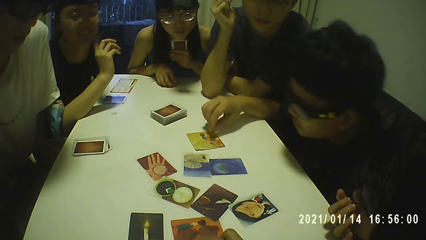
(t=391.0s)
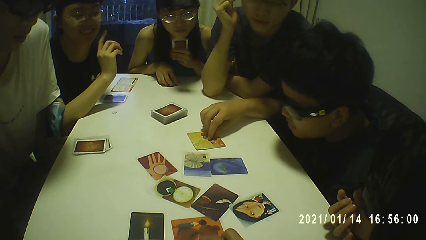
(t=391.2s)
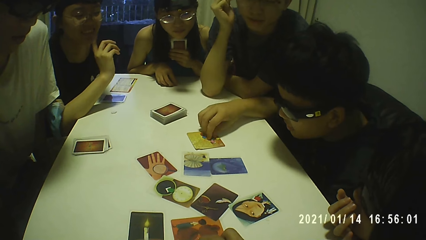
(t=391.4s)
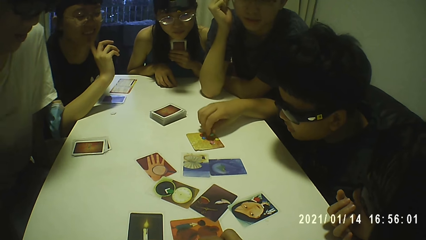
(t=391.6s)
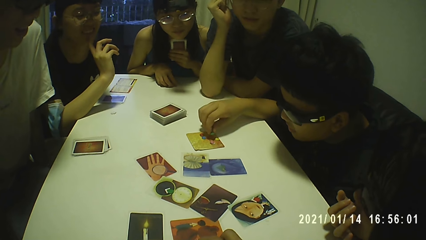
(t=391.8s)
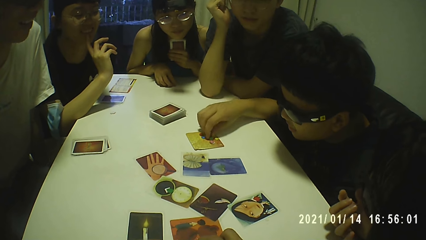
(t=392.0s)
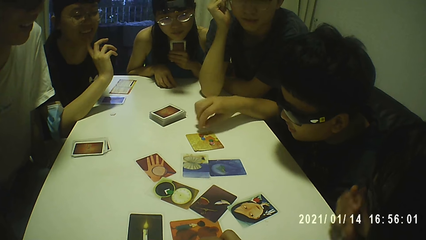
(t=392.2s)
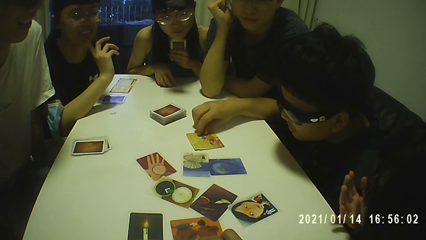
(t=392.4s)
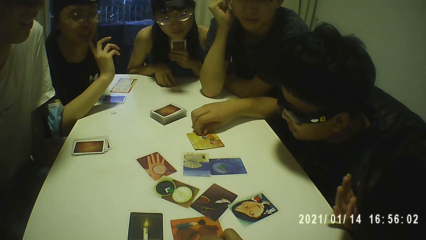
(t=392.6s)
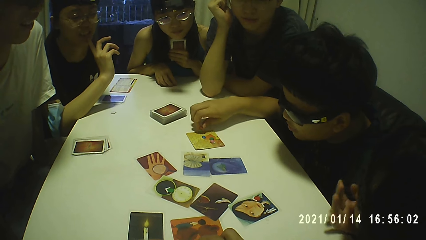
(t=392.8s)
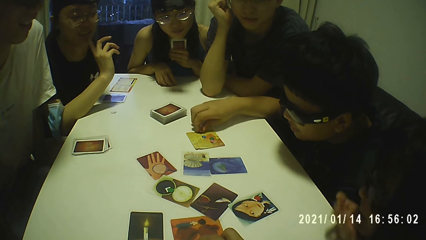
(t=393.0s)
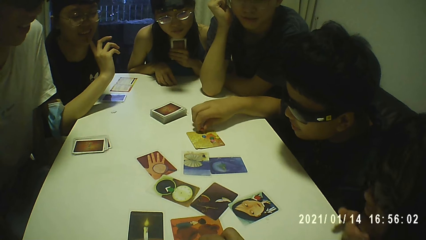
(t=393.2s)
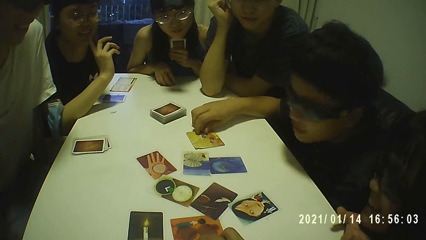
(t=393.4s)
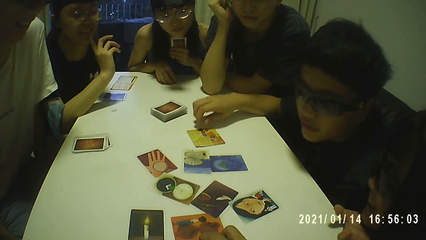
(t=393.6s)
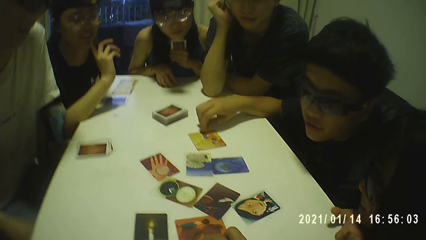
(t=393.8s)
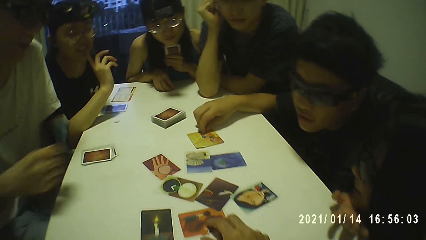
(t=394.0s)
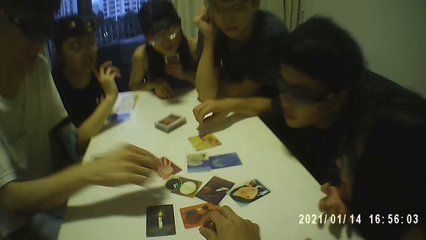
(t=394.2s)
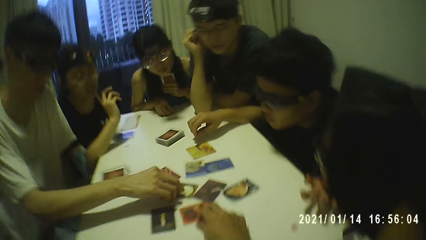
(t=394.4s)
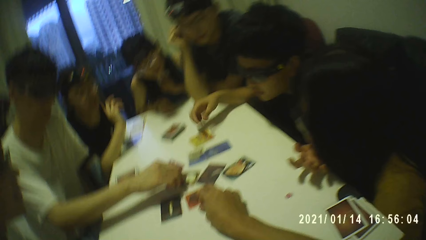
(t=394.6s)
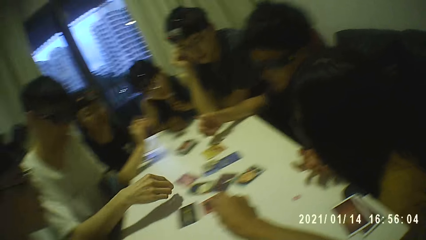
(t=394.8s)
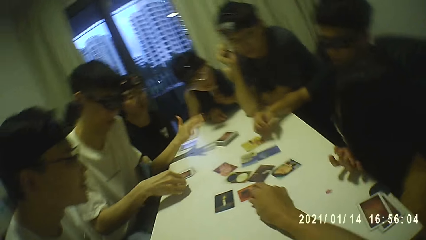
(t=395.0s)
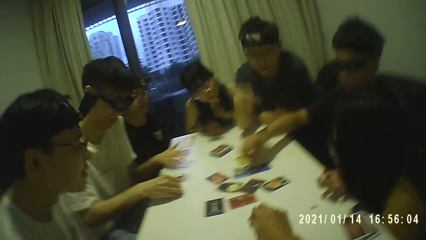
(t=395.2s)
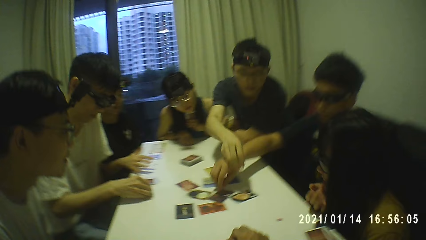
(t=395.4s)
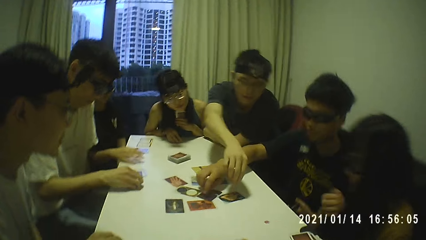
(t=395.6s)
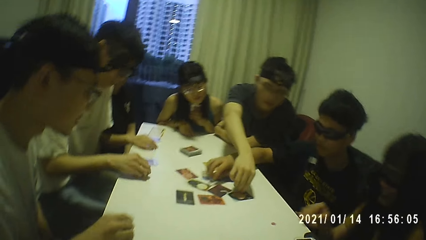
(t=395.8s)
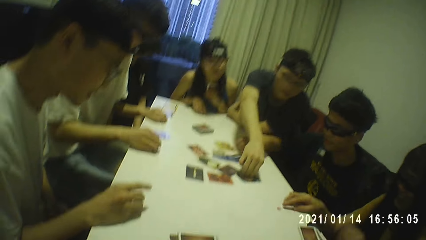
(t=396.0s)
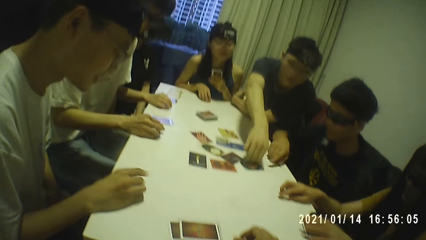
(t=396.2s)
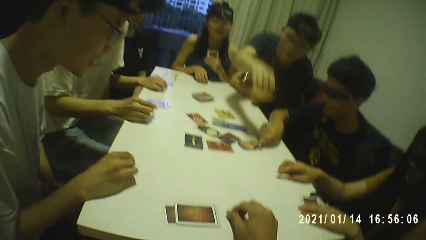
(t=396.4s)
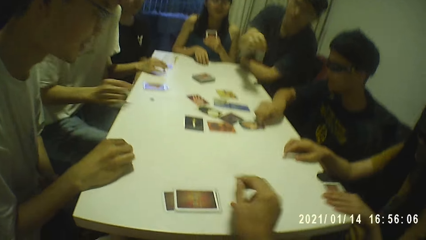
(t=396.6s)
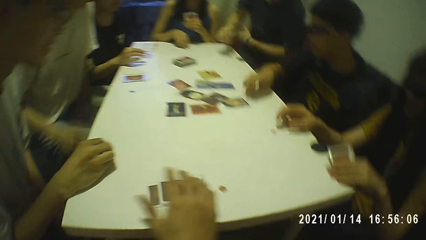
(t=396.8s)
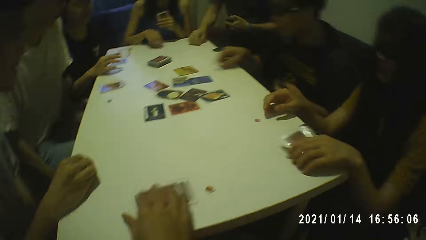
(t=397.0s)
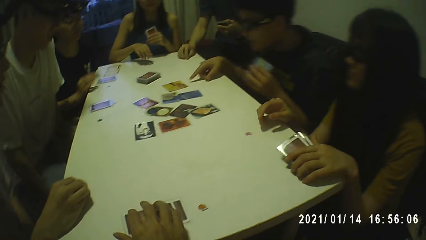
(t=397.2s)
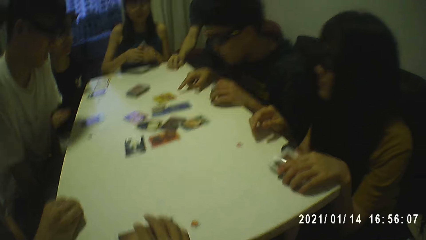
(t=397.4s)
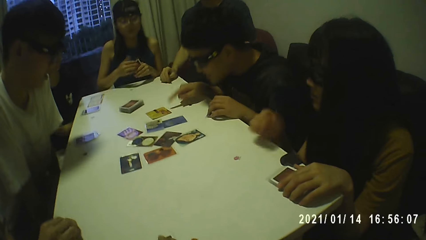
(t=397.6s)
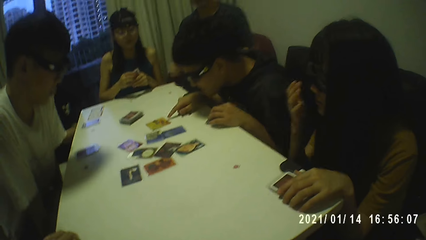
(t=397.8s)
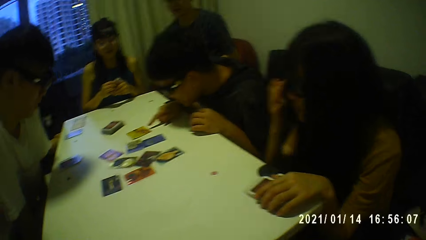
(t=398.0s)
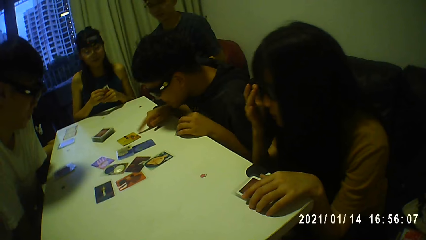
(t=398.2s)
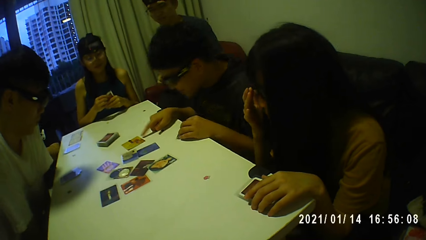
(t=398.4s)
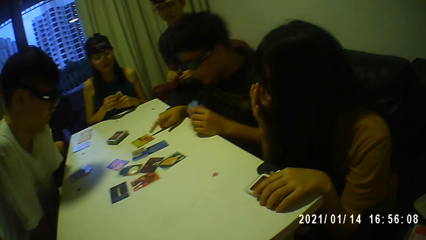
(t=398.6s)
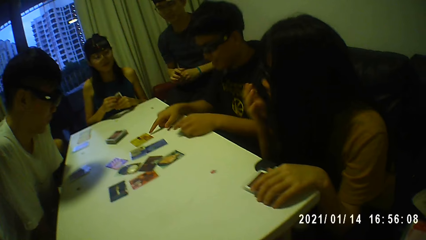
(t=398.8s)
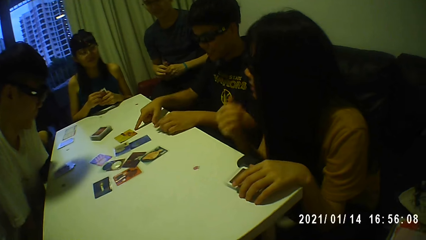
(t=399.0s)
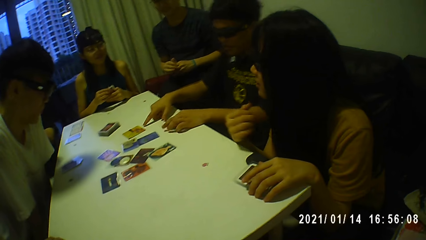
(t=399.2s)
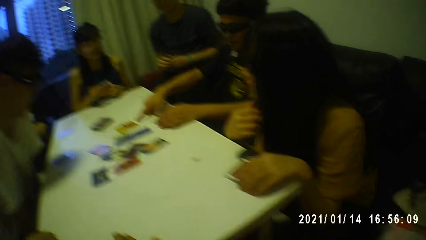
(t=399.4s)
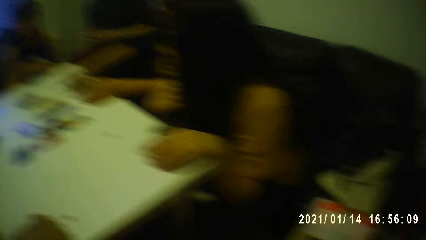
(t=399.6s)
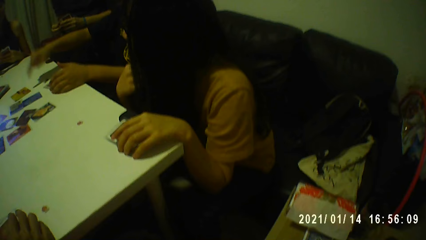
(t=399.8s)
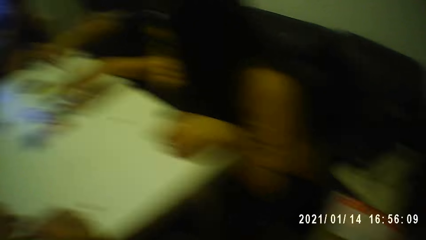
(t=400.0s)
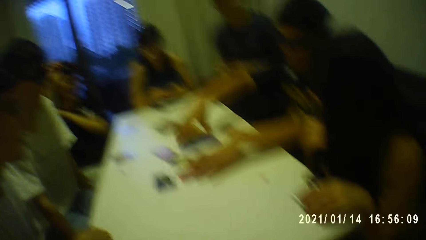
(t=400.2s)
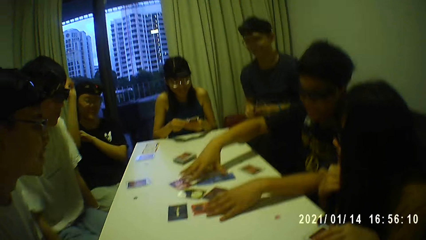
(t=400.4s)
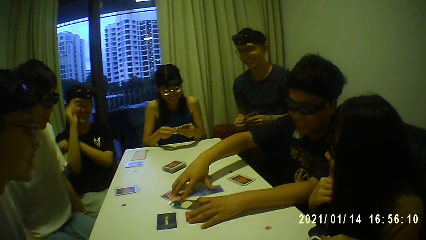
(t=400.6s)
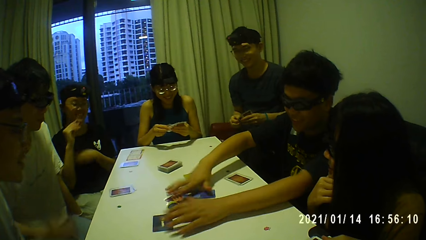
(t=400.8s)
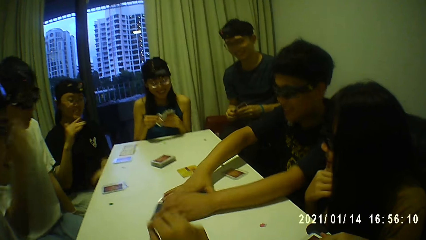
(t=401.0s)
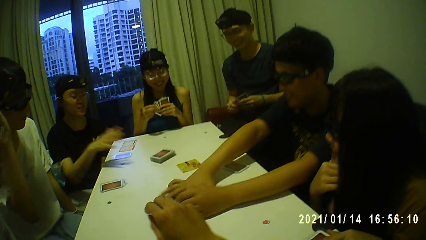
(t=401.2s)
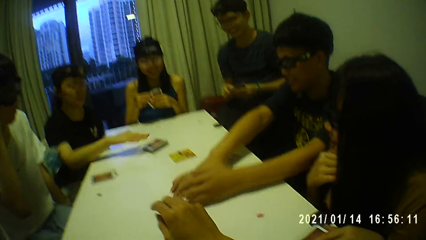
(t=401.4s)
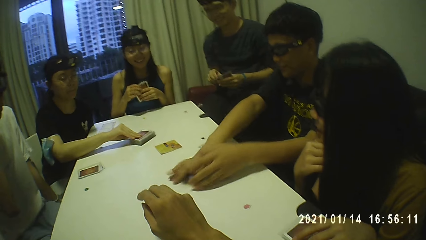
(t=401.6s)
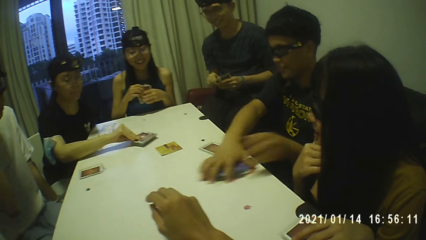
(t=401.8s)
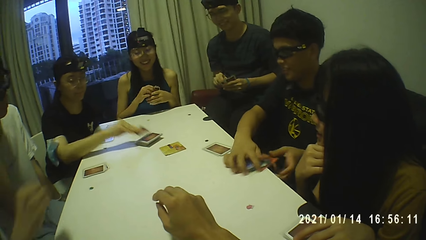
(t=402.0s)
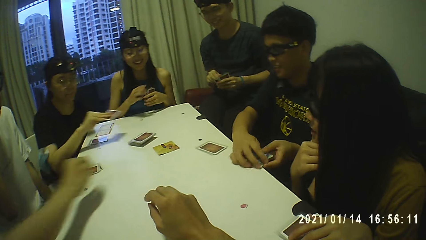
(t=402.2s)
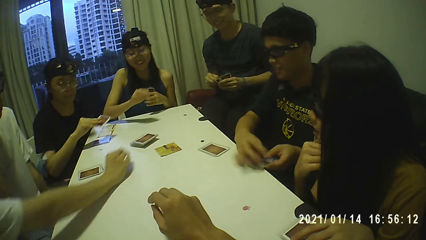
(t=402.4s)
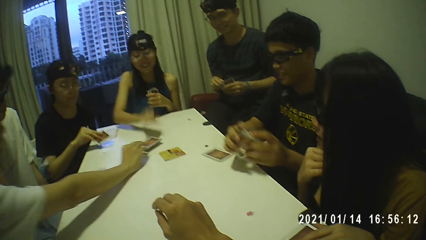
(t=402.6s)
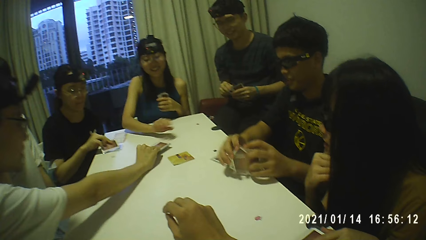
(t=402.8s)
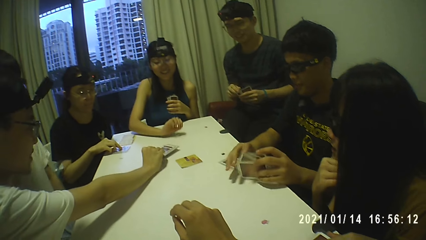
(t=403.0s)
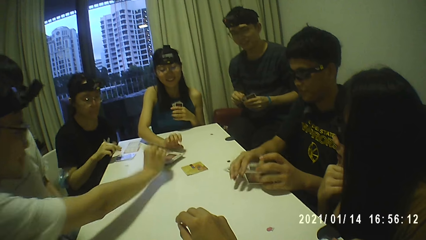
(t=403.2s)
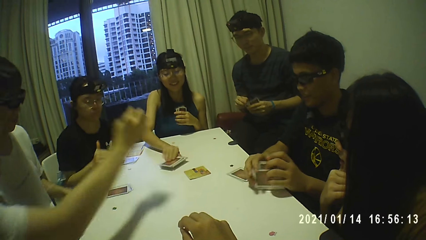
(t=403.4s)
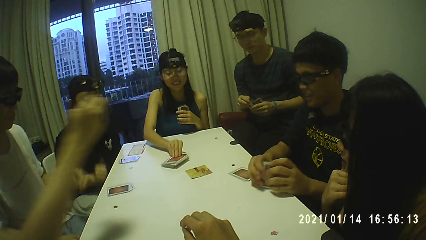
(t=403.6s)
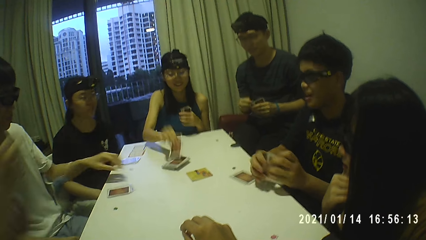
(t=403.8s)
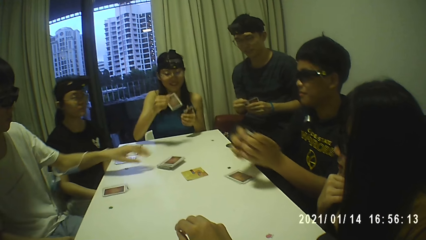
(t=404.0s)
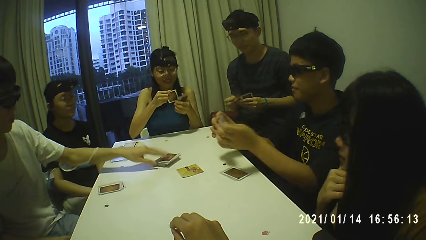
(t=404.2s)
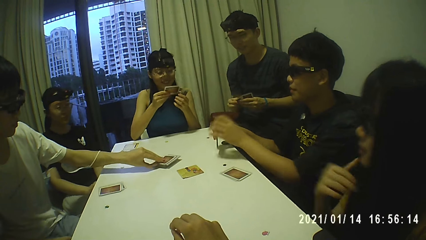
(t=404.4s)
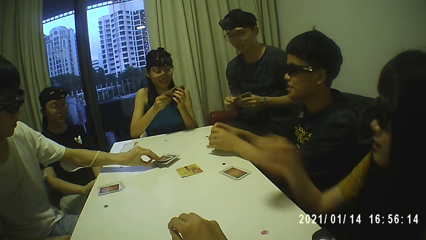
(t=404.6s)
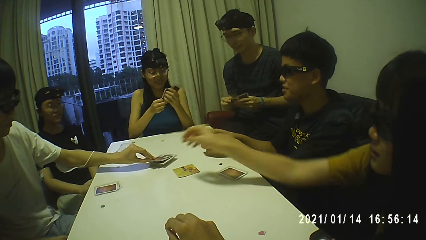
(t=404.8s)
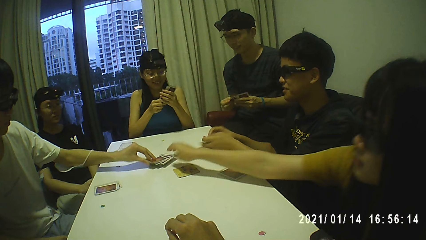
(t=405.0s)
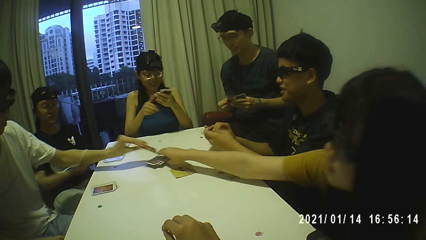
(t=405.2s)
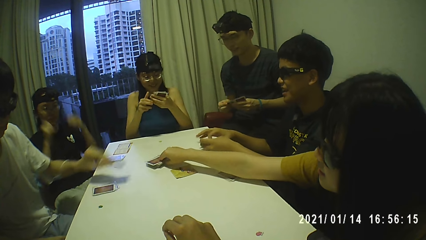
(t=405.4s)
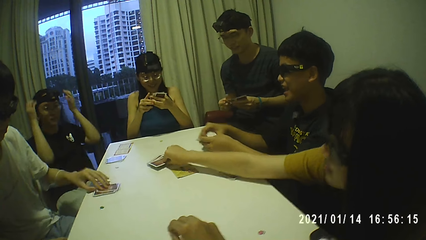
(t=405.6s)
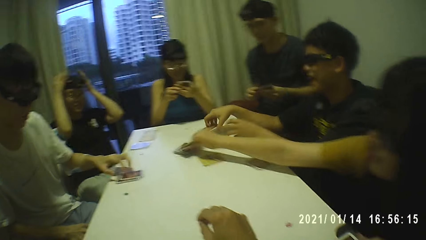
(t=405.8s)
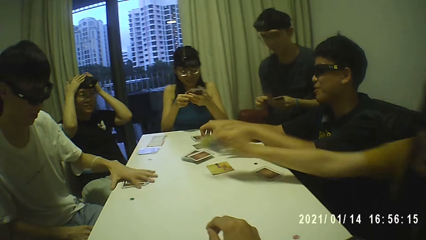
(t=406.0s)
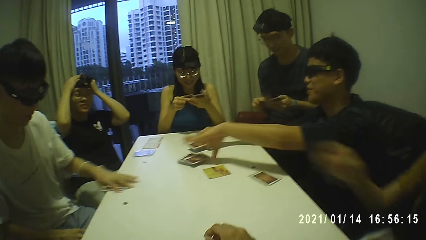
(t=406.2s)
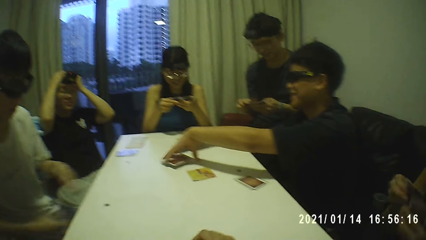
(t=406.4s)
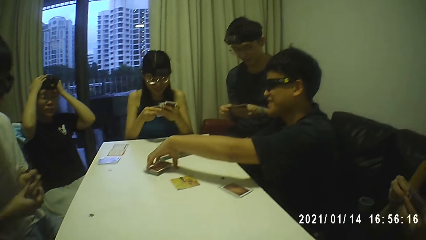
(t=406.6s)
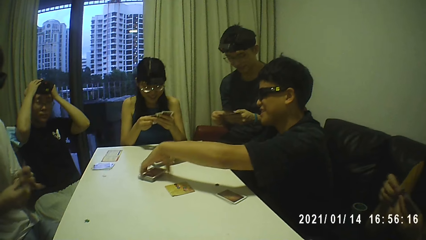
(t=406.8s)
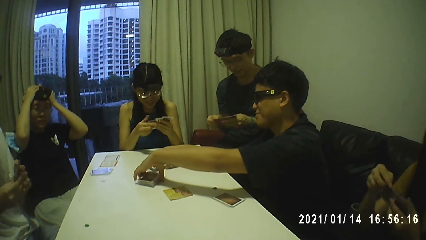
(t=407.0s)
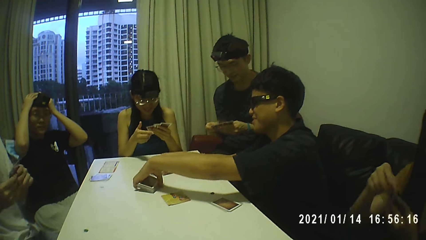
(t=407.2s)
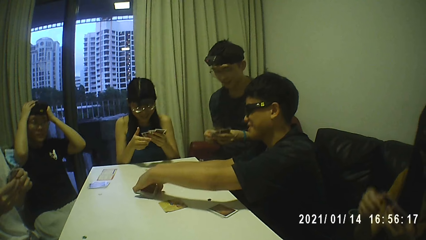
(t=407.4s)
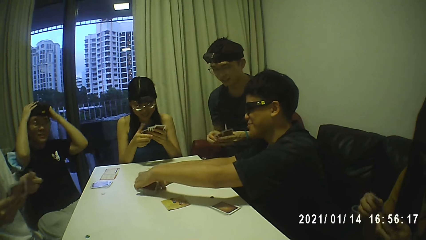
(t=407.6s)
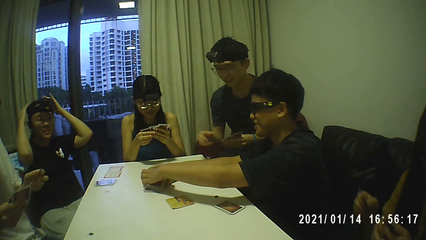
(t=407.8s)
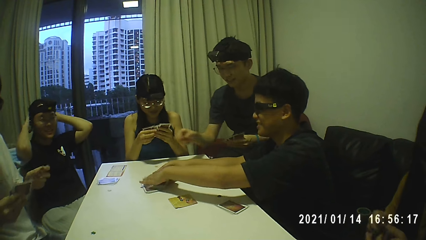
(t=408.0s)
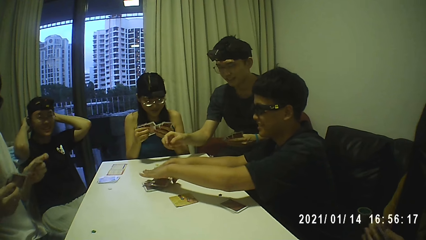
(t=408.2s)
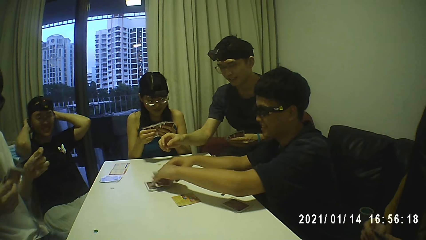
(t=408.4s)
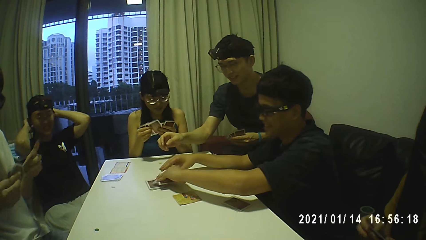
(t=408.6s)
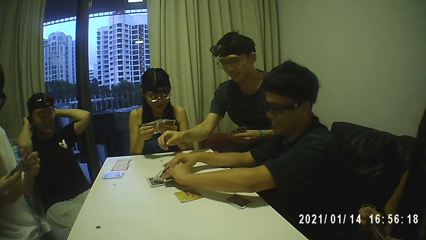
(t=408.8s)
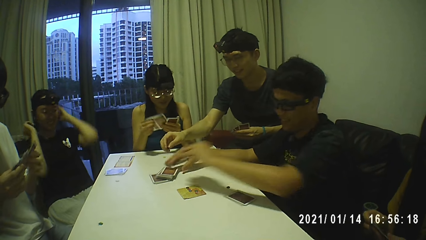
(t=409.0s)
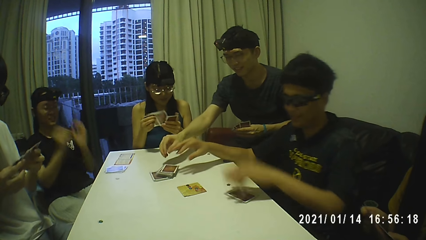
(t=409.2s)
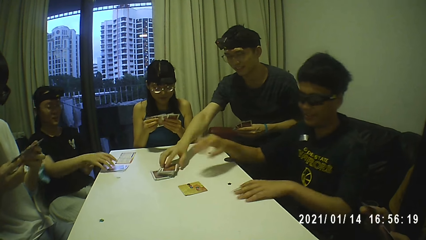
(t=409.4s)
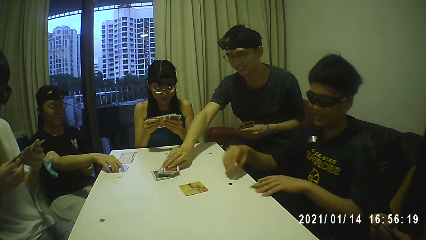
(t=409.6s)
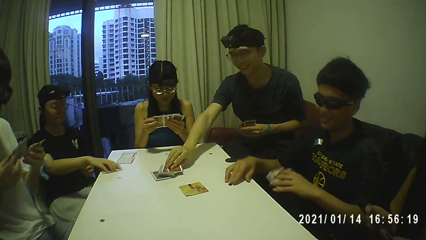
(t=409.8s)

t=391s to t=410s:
A person points at the card on the table. The camera wearer moves his right hand on the table. Another person takes the card on the table. The camera wearer stretches his right hand forward on the table. The first person collects the cards on the table. A third person and the first person take the card on the table.
